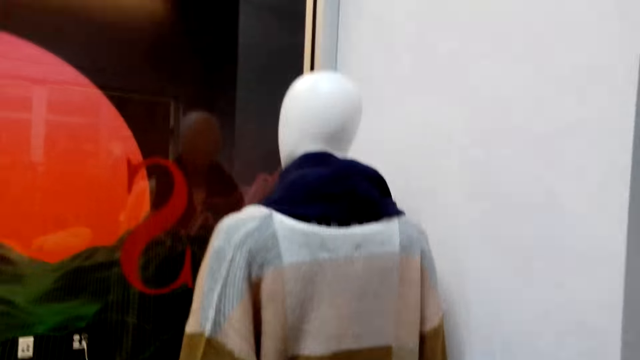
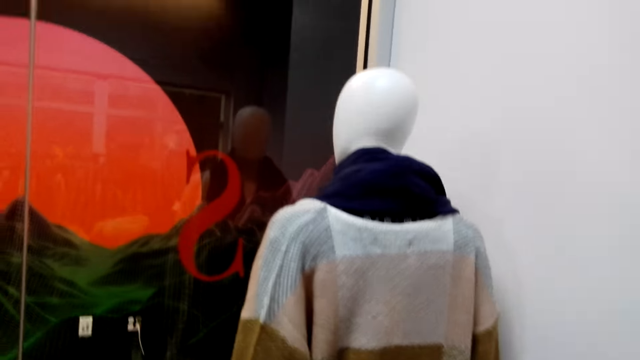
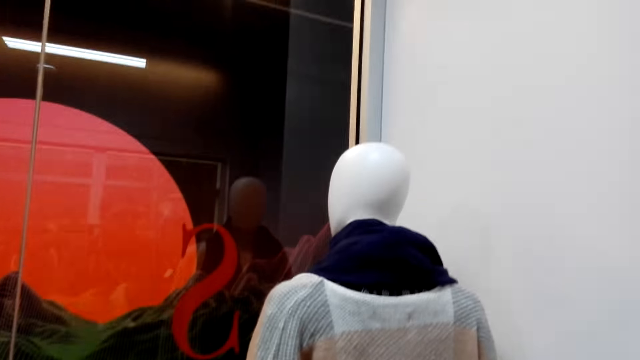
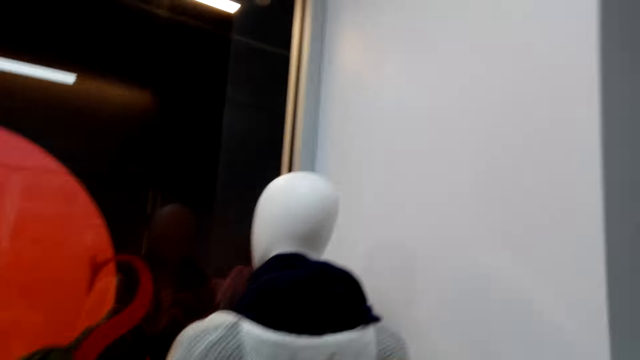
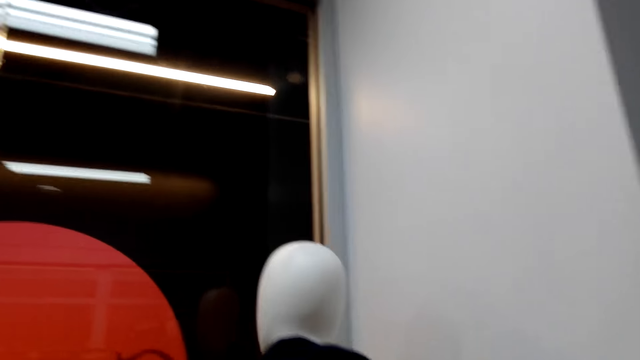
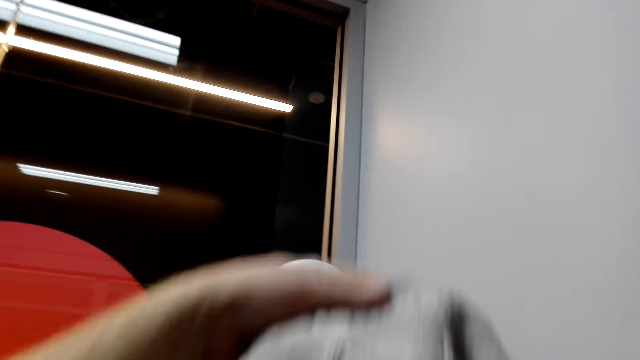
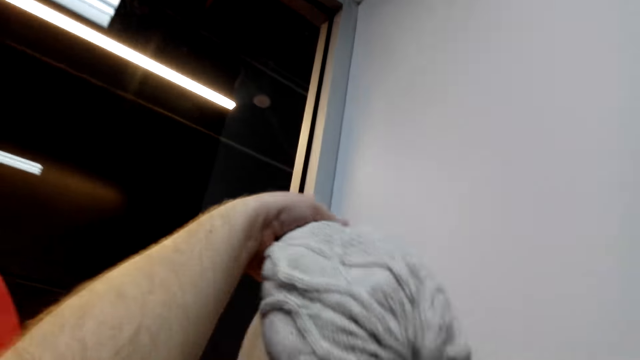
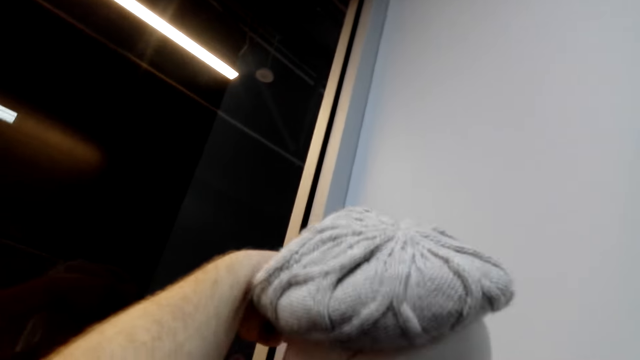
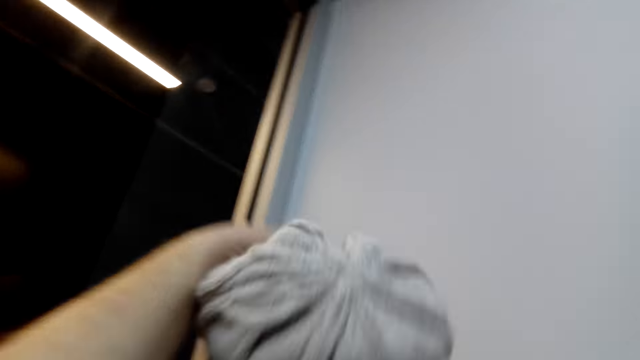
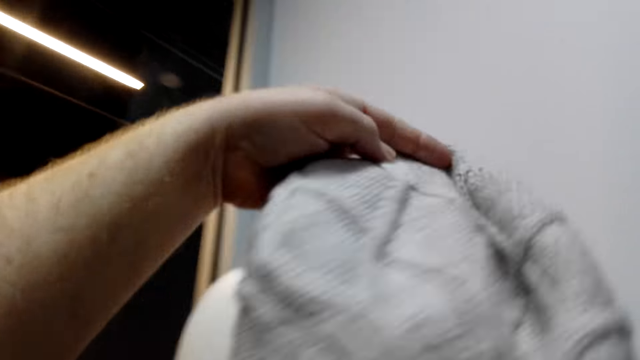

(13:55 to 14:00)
The camera wearer moves towards the mannequin. They place the hat on the mannequin's head.

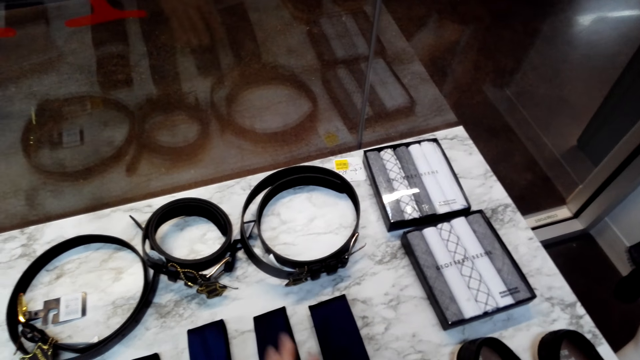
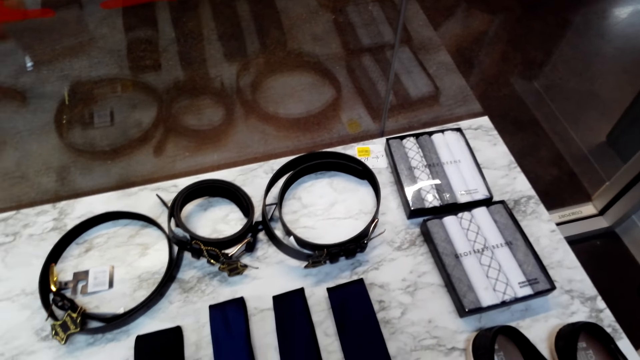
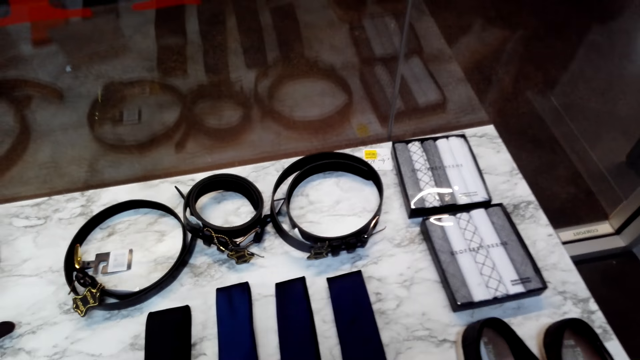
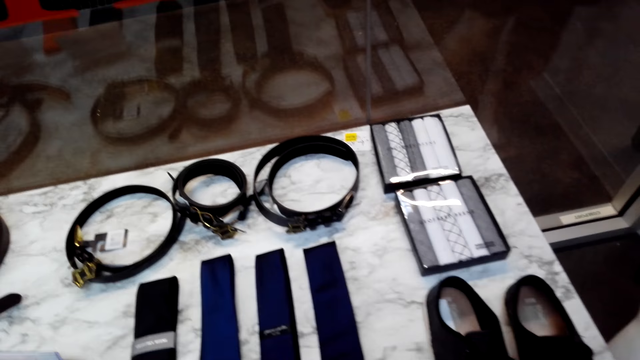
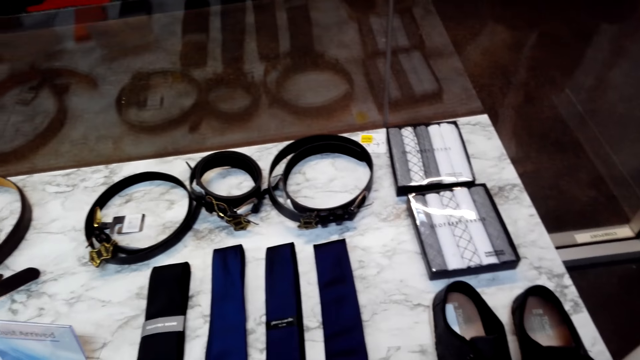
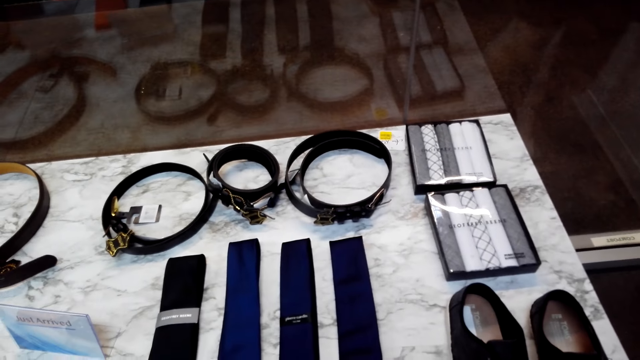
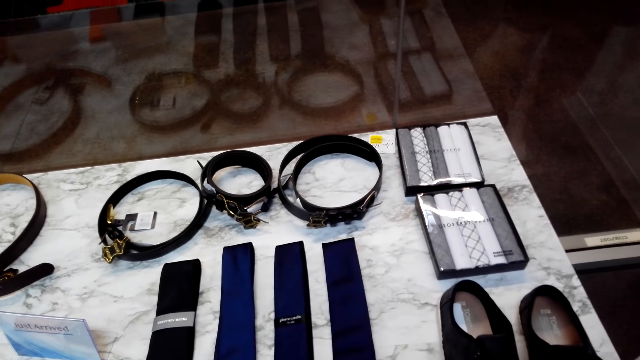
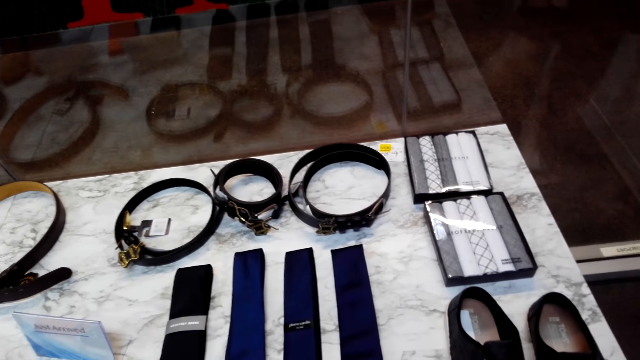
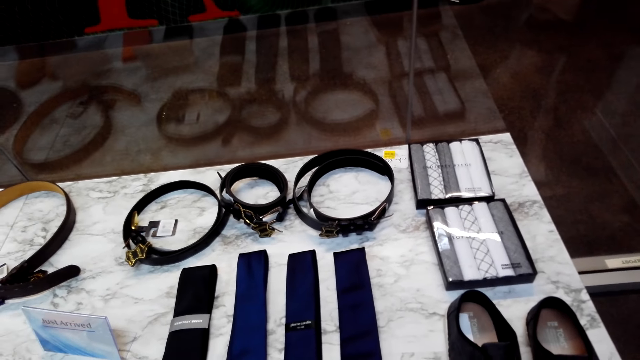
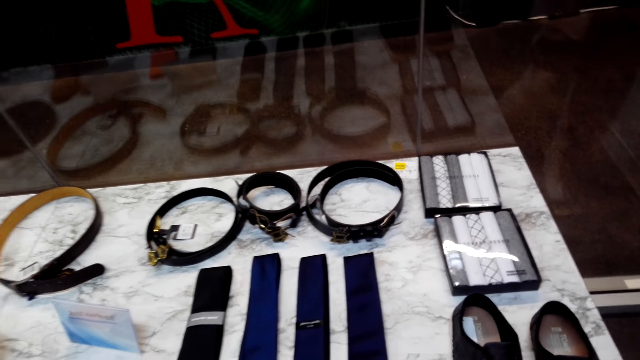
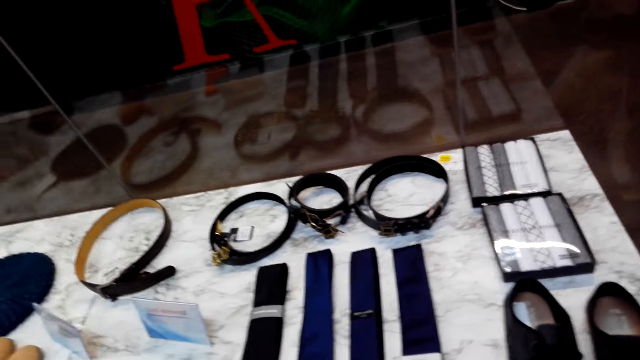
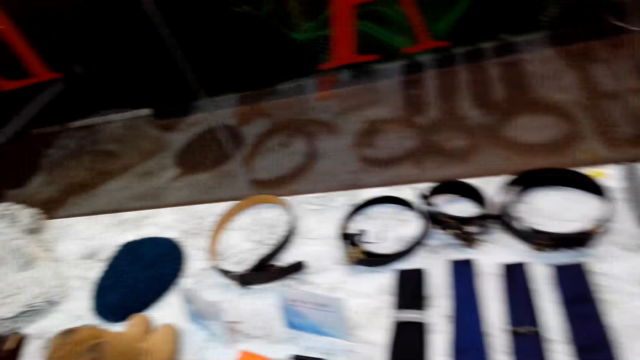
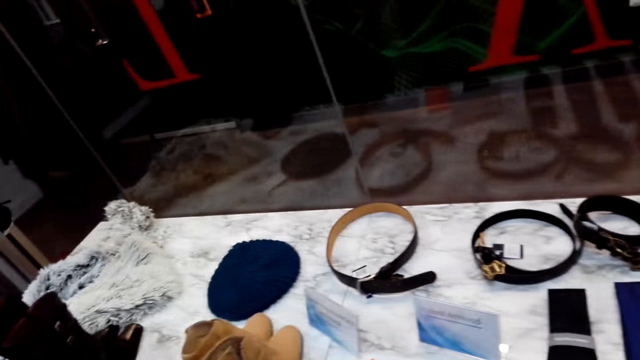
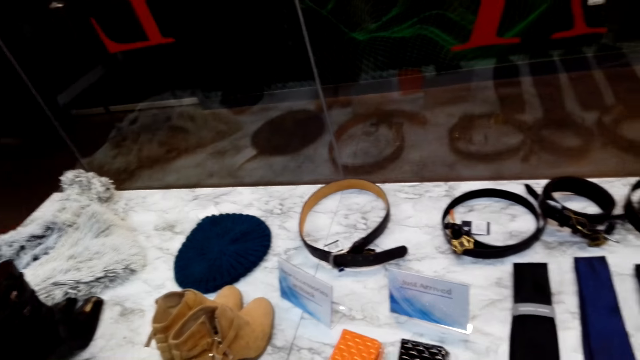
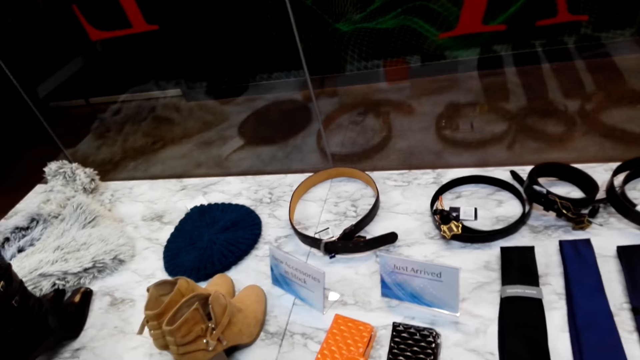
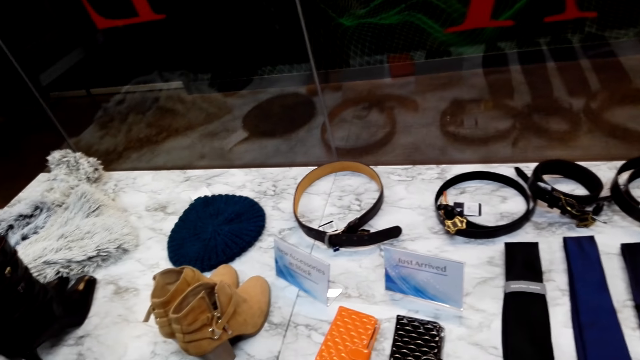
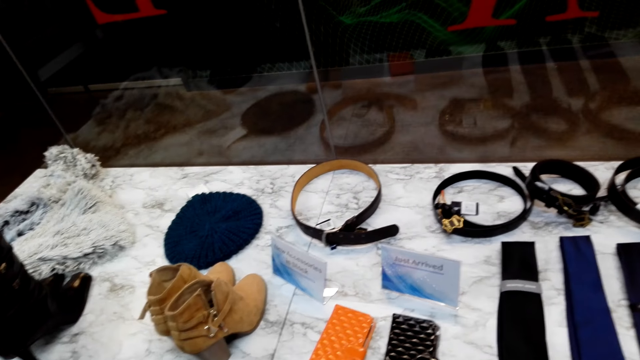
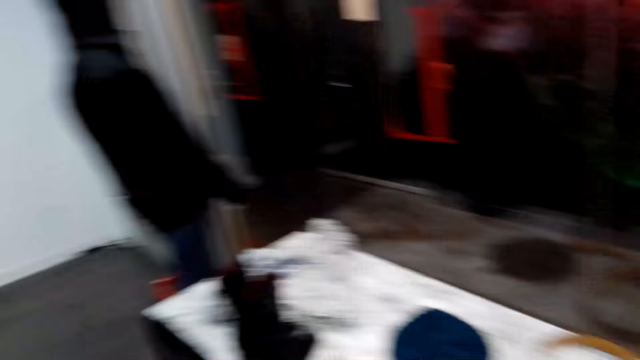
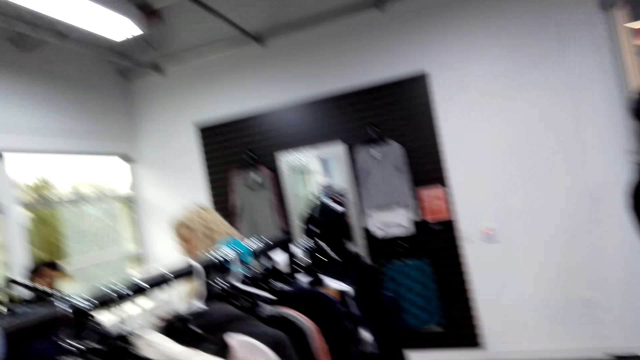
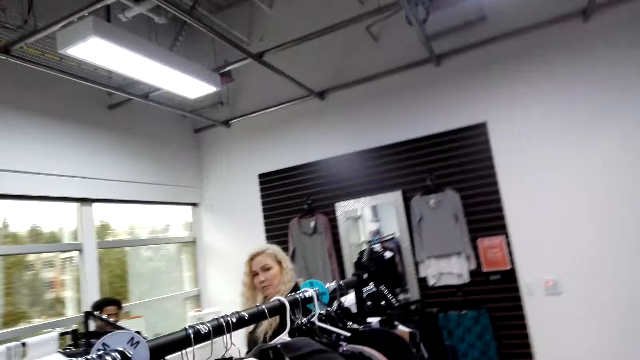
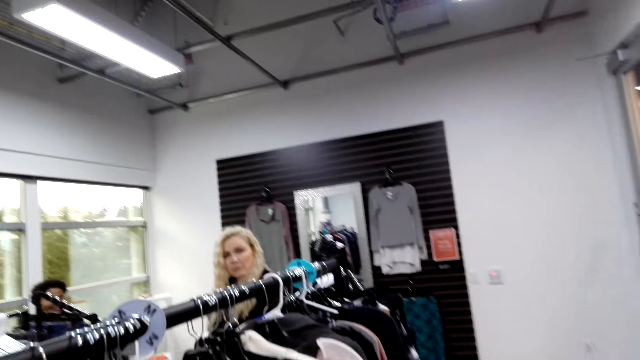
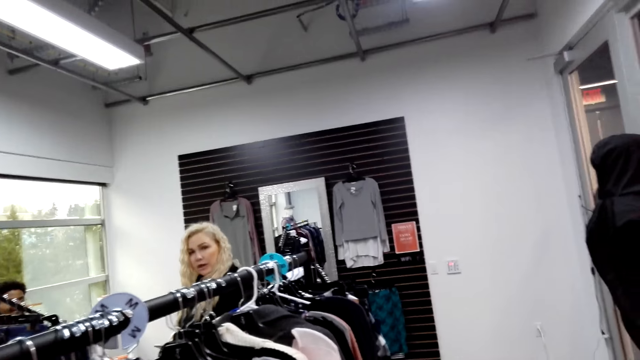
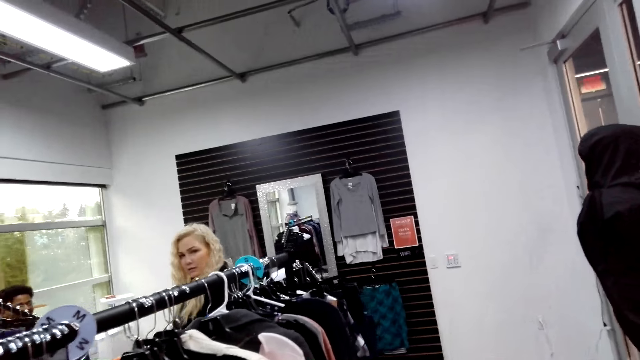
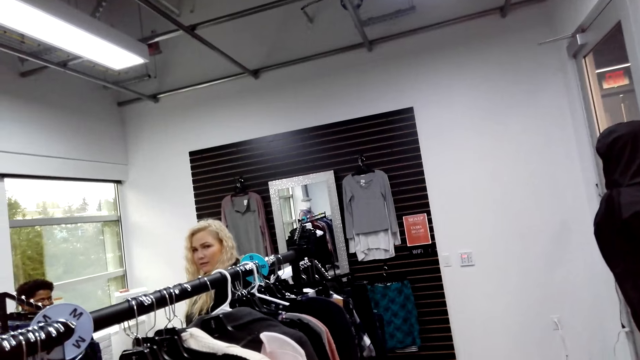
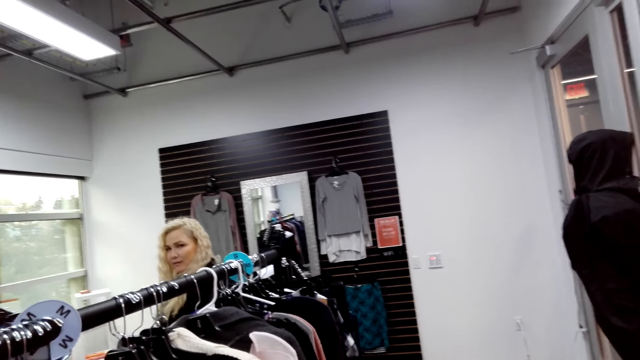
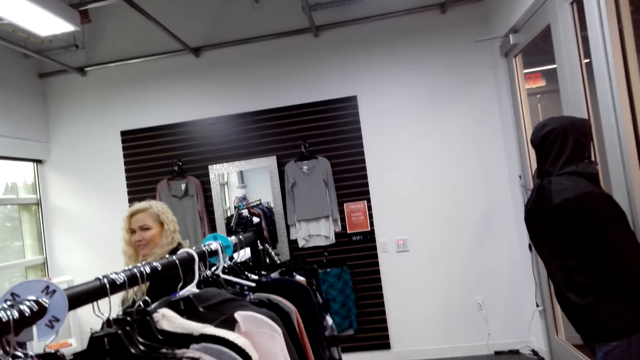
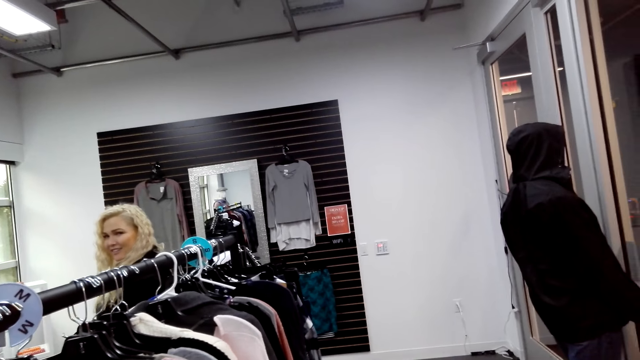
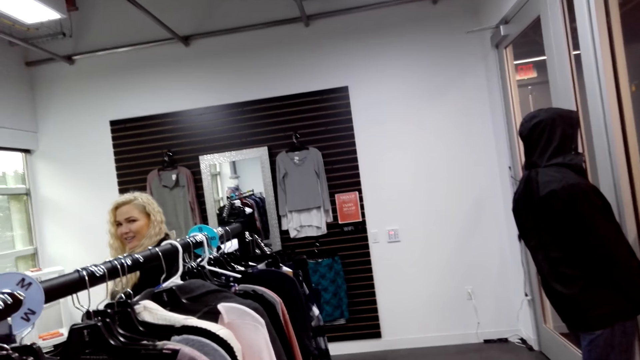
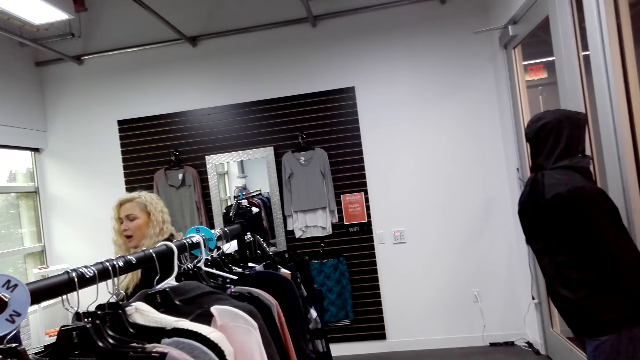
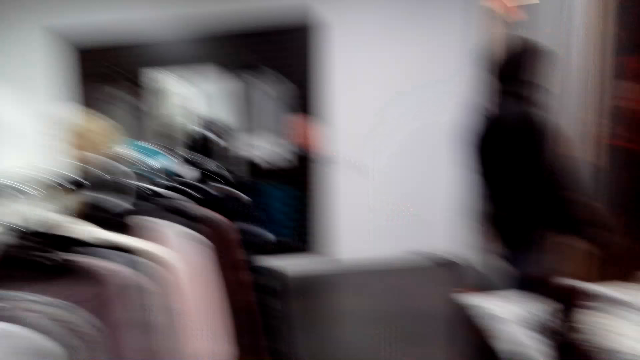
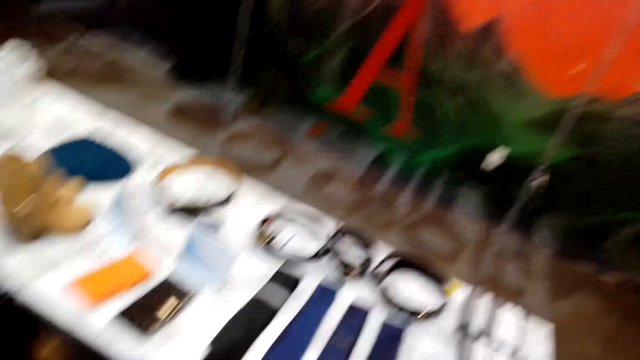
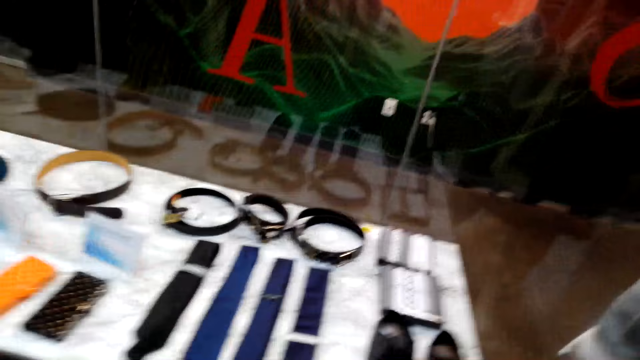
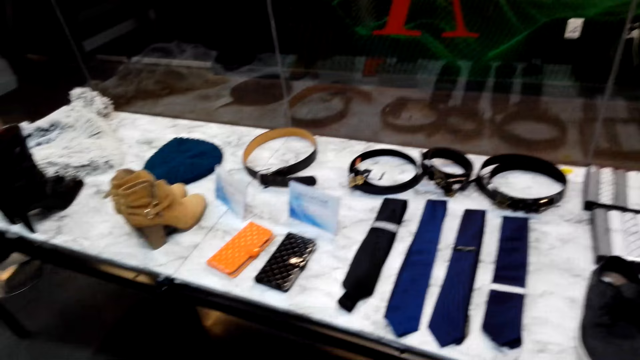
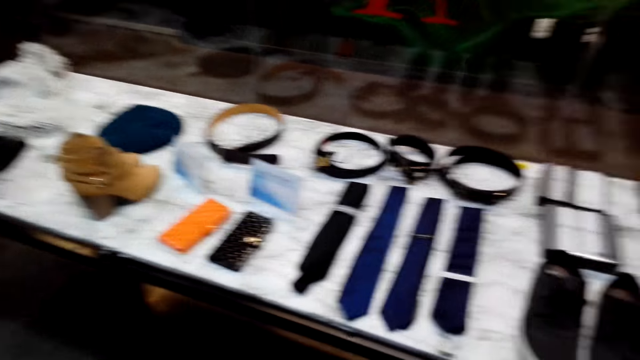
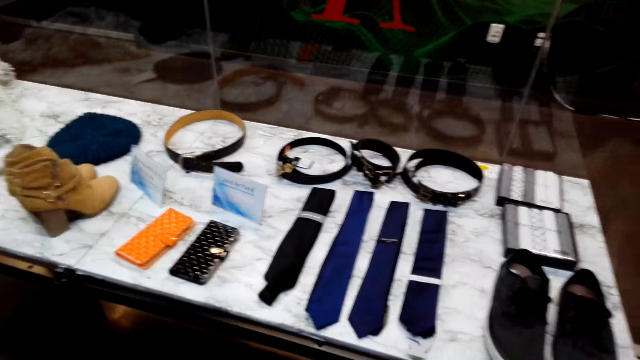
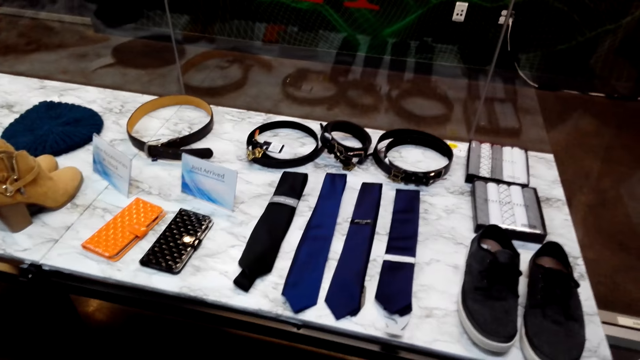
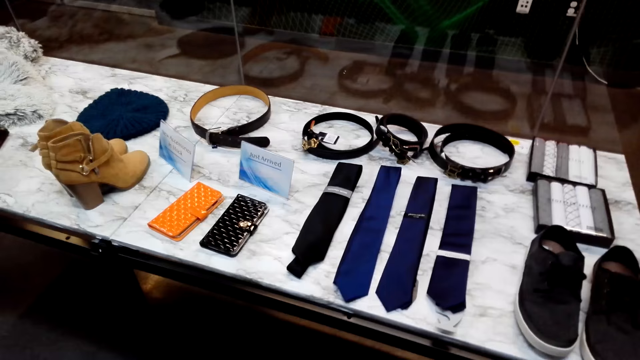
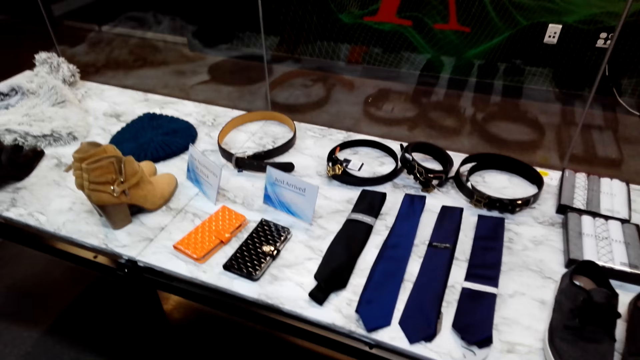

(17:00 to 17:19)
The camera wearer stares at the table. They stop touching the tie. They look around the boutique. They talk to a man. They stare at the table. They look around the boutique.
